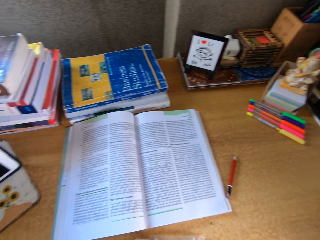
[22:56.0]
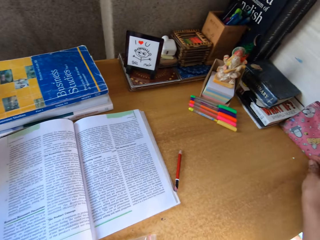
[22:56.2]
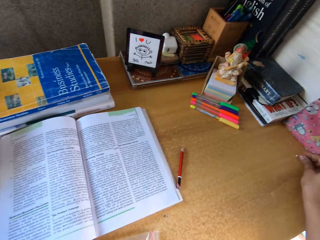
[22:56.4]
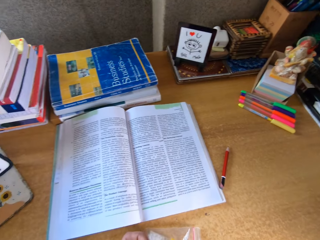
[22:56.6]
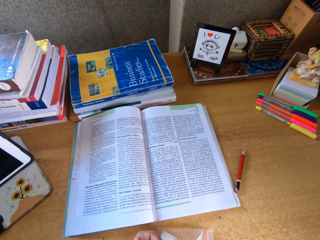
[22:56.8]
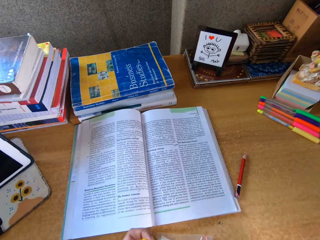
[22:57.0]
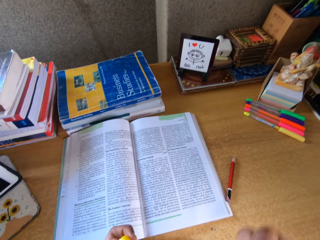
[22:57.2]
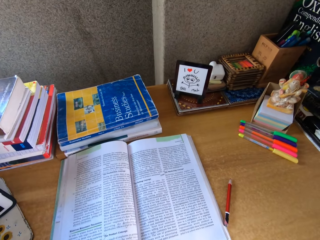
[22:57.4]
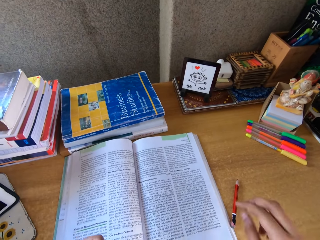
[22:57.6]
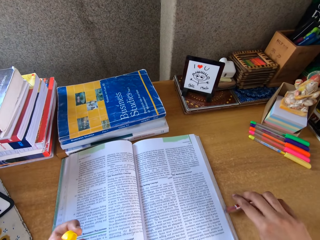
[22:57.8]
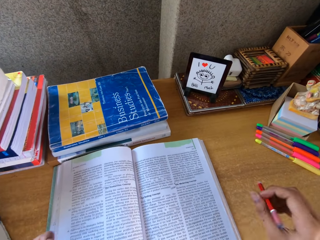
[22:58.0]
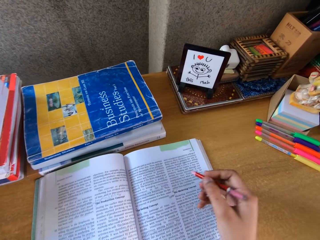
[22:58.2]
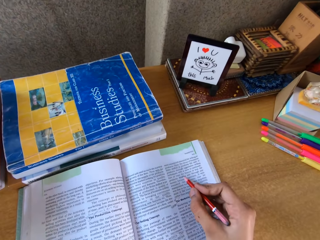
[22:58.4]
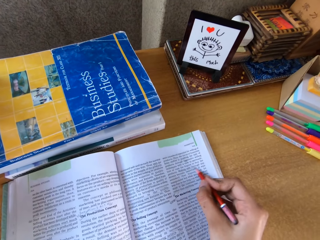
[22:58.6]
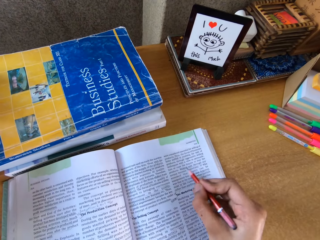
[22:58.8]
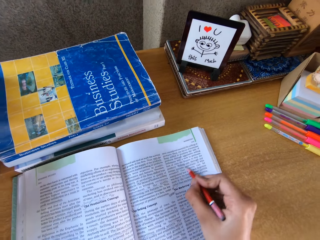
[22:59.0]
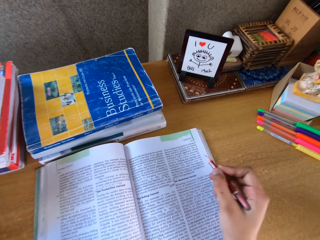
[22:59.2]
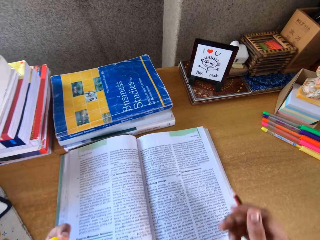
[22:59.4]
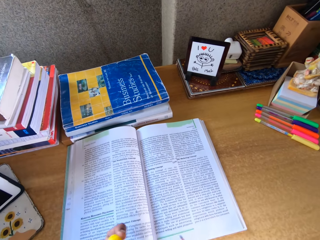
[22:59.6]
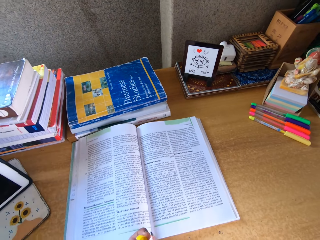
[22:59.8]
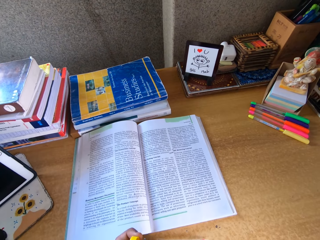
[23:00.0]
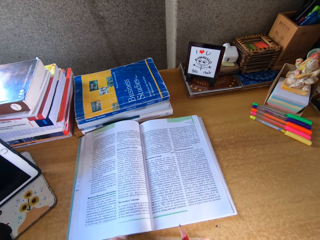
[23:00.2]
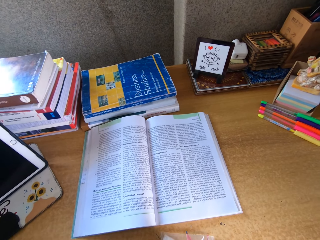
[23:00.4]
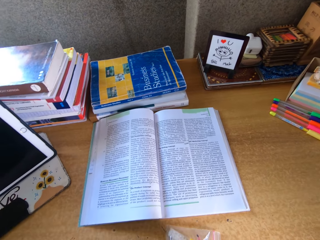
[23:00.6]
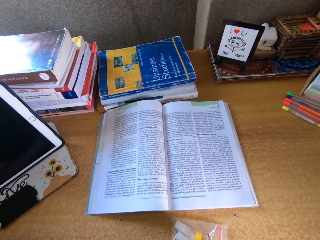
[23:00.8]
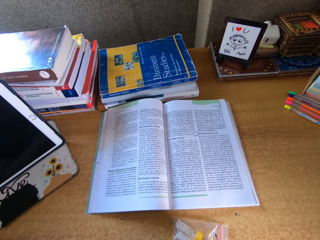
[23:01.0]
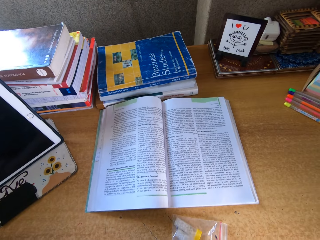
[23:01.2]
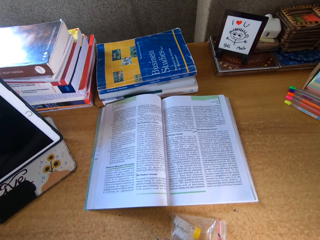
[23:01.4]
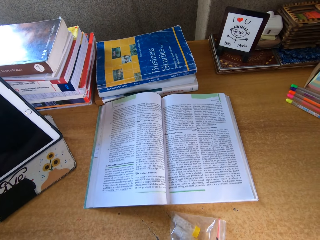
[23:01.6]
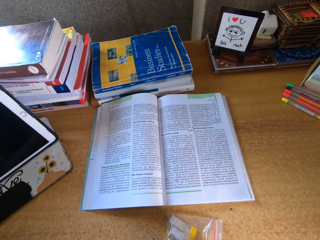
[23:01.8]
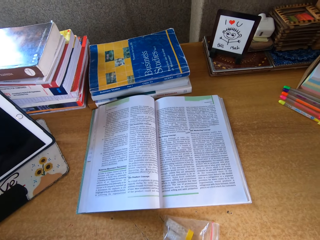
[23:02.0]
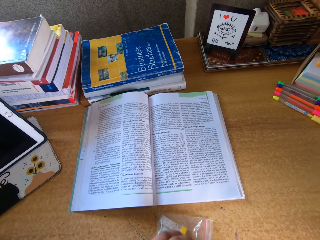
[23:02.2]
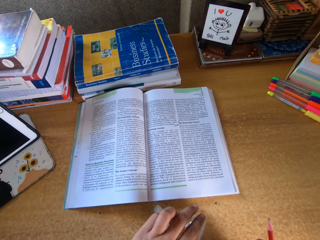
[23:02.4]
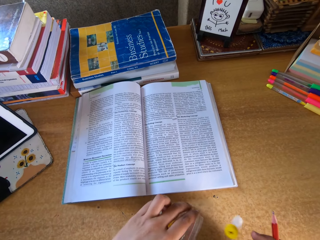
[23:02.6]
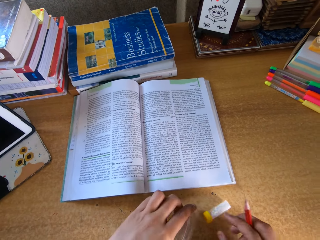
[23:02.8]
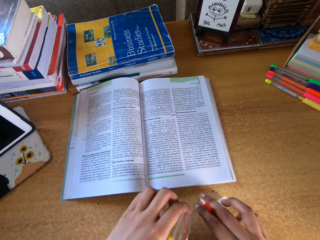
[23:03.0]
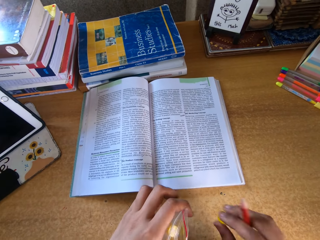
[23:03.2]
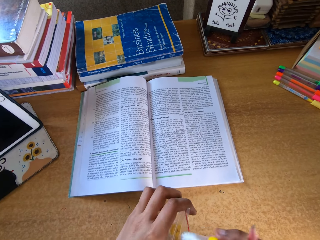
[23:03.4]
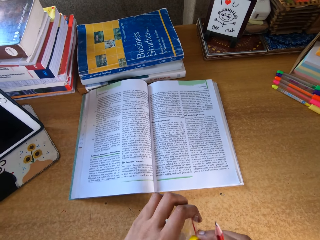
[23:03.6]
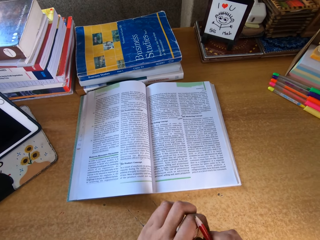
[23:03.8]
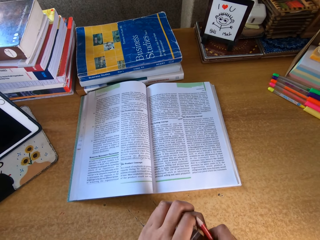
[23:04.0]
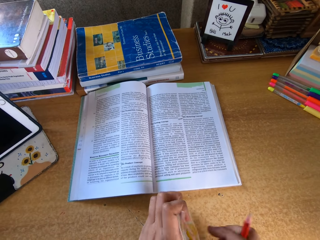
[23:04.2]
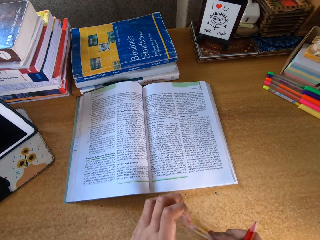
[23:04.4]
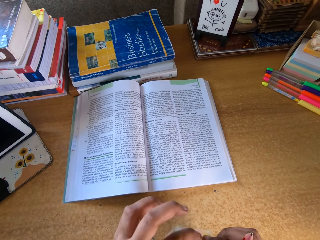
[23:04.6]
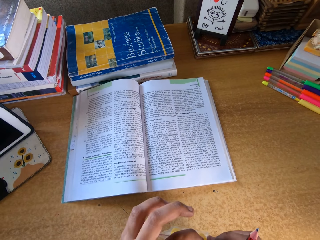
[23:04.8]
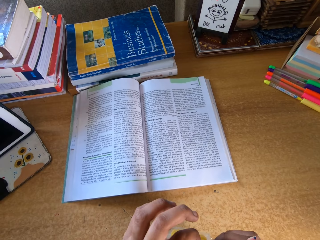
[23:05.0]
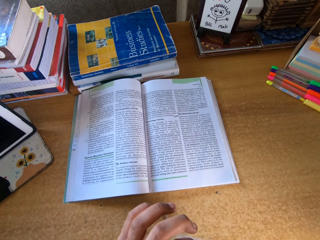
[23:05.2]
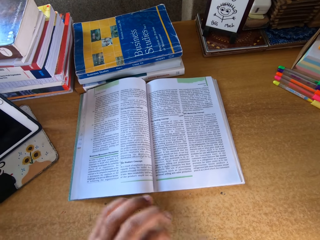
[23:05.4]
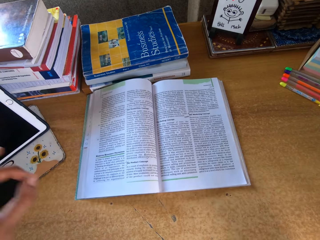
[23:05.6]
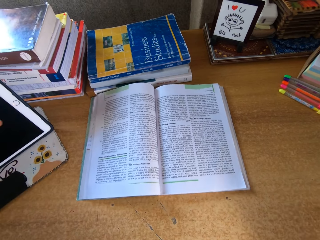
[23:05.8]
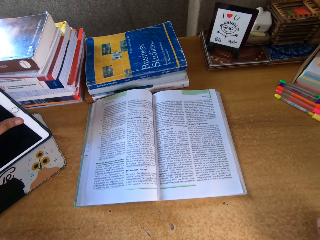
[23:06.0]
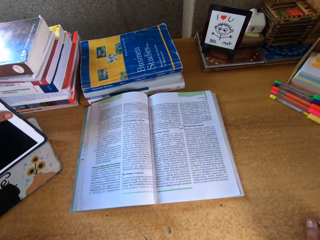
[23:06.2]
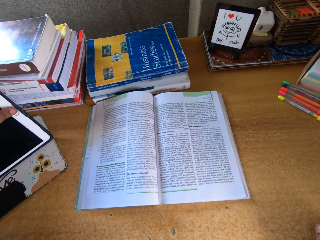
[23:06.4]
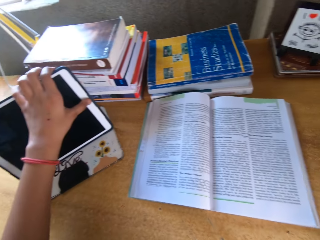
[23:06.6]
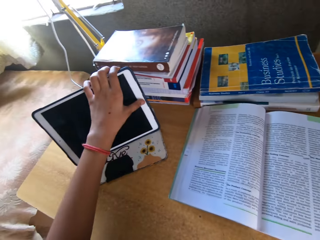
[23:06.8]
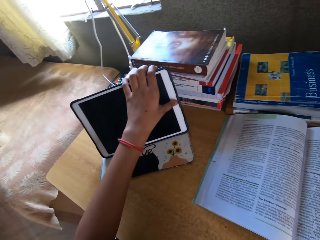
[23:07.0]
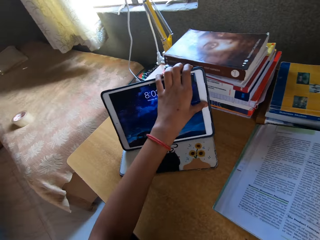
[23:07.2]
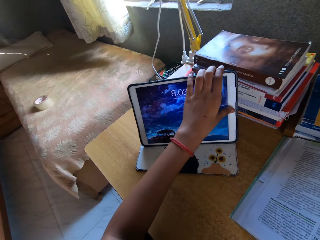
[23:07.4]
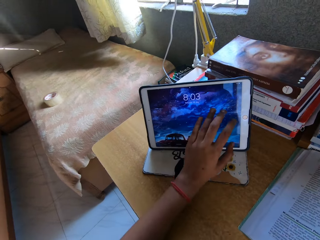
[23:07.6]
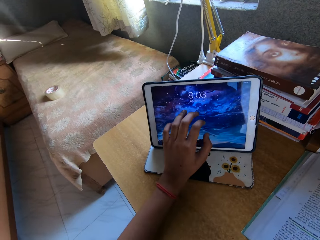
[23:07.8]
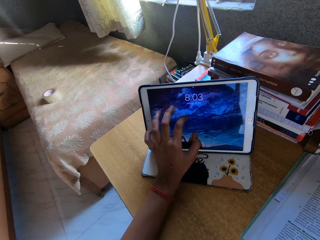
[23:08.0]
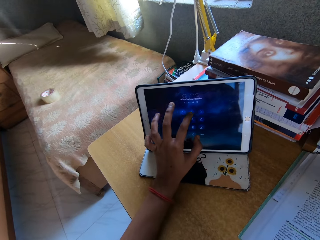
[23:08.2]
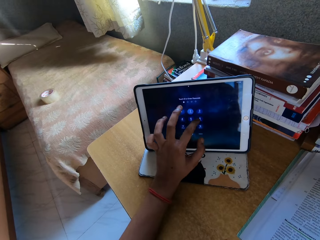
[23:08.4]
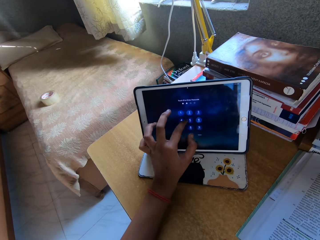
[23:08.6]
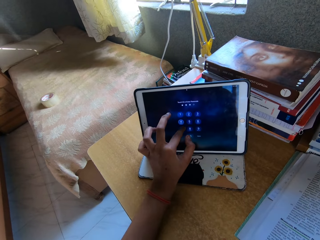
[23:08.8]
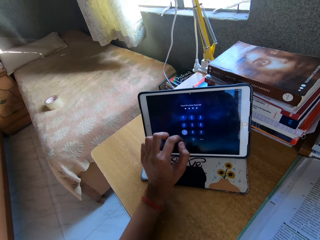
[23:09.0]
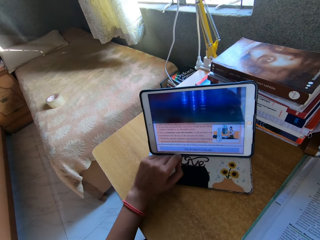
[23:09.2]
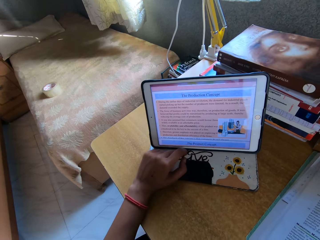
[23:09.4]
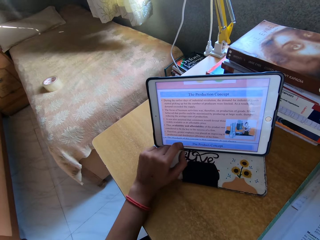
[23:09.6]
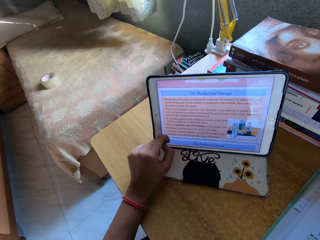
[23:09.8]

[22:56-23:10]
The camera wearer picks up the pencil on top of the table. They point at the book with the pencil. They touch the nylon paper on top of the table. They put something inside the nylon. They close the nylon paper. They touch the cellphone. They scroll on the cellphone.

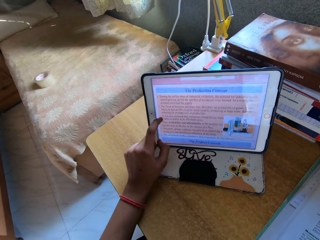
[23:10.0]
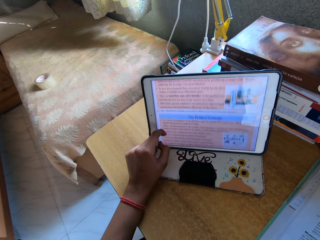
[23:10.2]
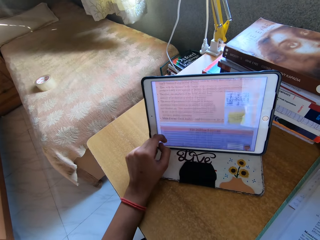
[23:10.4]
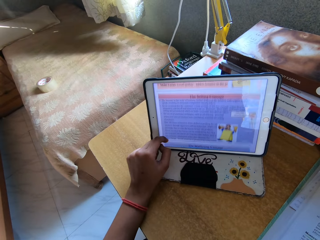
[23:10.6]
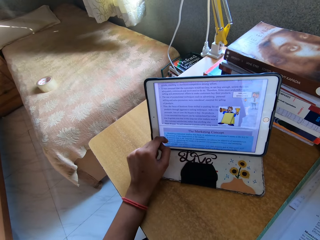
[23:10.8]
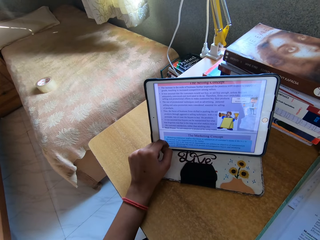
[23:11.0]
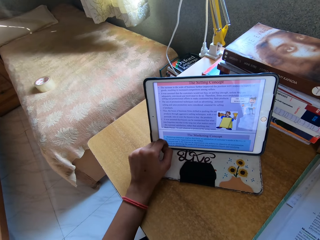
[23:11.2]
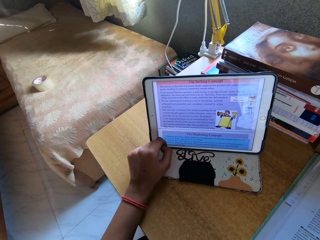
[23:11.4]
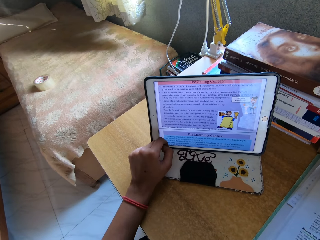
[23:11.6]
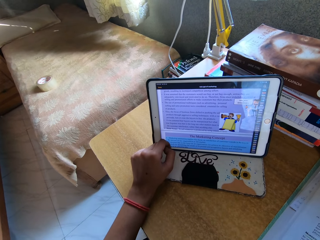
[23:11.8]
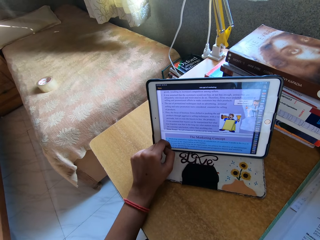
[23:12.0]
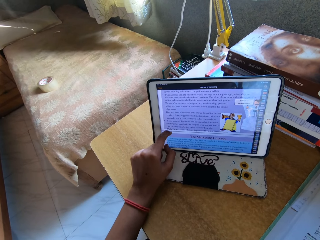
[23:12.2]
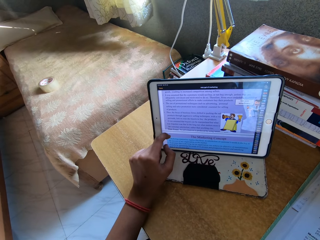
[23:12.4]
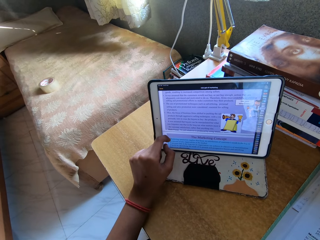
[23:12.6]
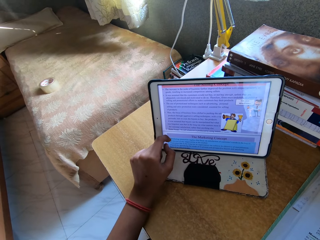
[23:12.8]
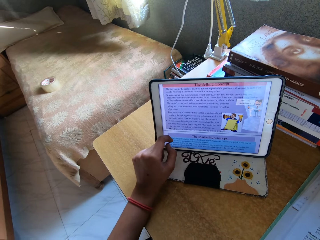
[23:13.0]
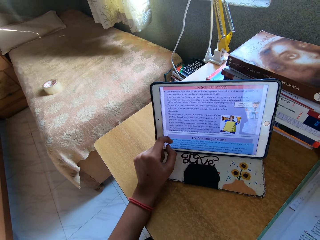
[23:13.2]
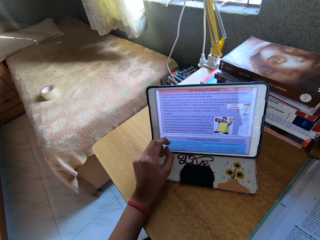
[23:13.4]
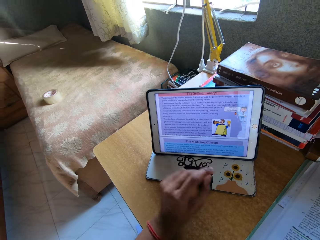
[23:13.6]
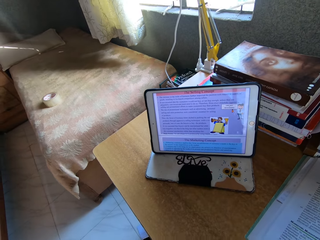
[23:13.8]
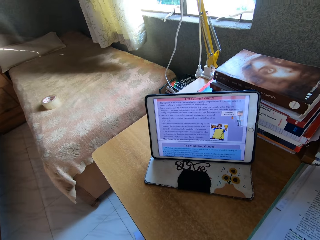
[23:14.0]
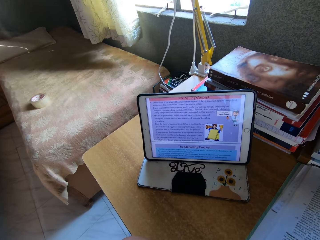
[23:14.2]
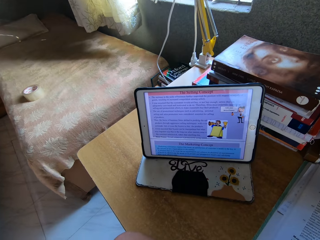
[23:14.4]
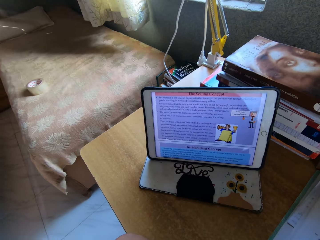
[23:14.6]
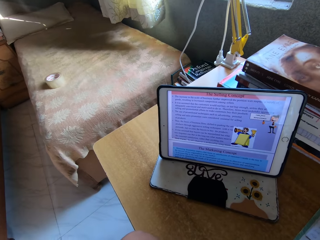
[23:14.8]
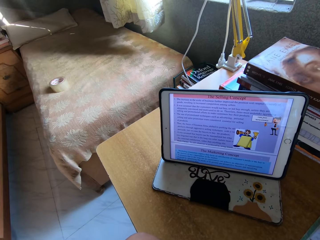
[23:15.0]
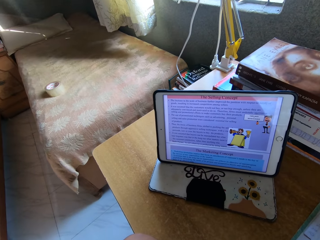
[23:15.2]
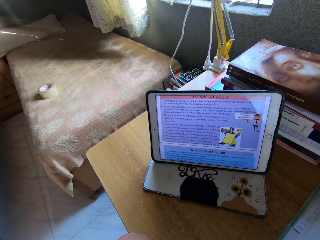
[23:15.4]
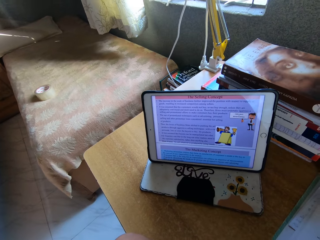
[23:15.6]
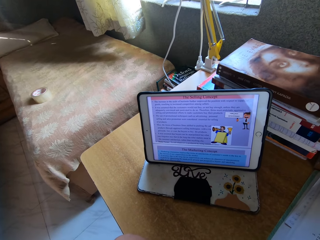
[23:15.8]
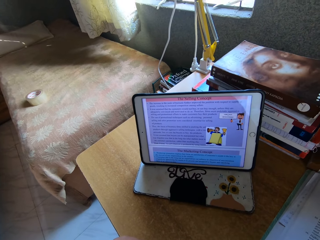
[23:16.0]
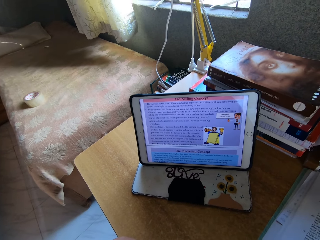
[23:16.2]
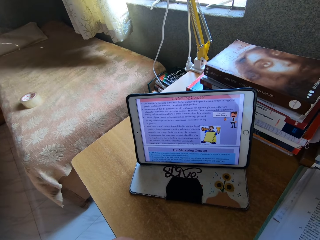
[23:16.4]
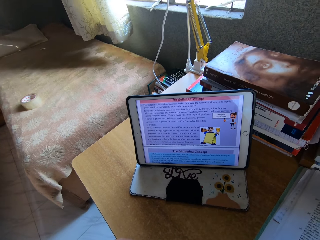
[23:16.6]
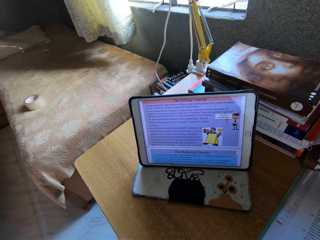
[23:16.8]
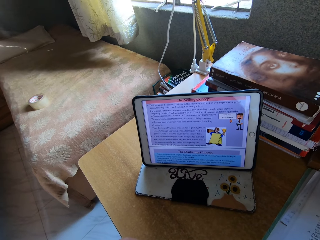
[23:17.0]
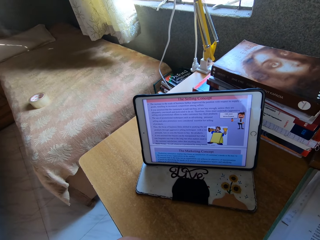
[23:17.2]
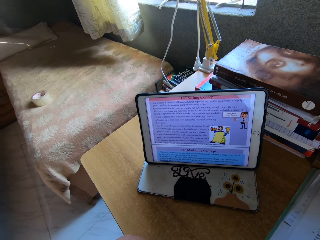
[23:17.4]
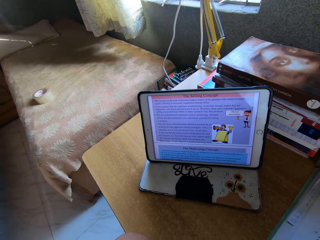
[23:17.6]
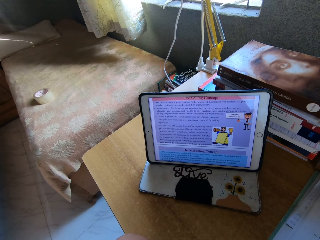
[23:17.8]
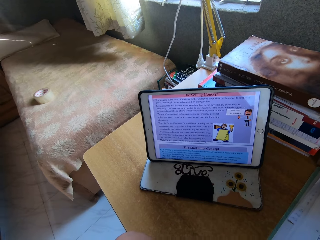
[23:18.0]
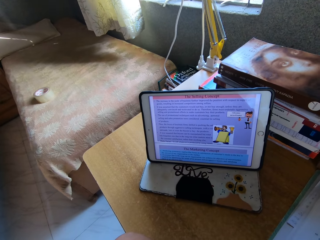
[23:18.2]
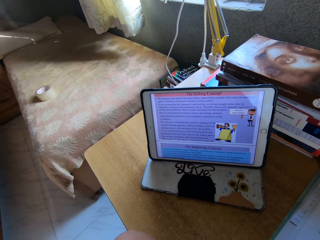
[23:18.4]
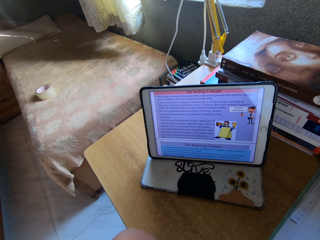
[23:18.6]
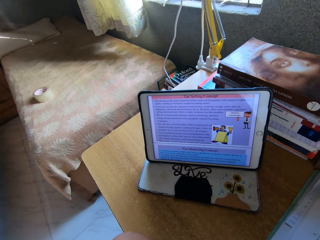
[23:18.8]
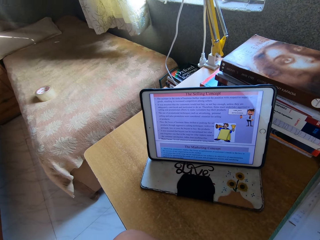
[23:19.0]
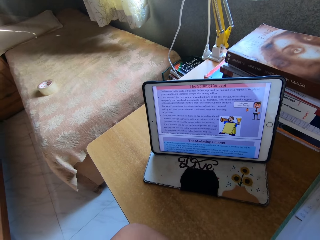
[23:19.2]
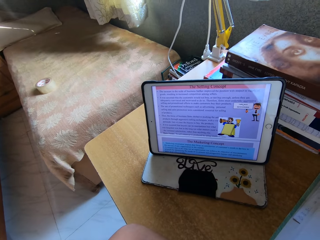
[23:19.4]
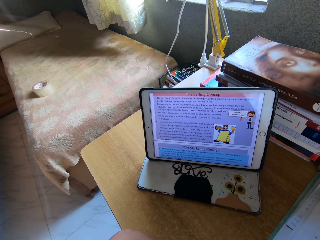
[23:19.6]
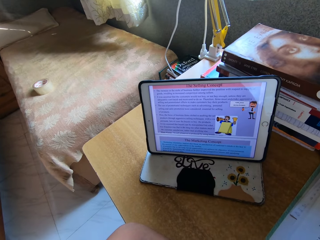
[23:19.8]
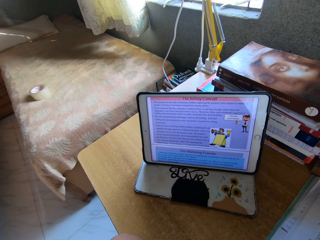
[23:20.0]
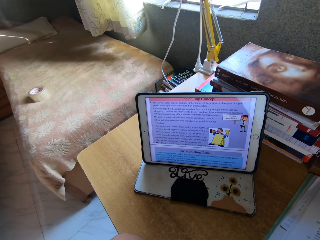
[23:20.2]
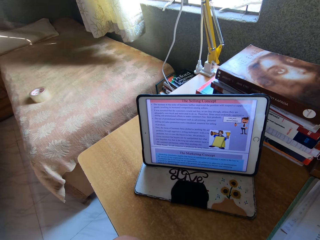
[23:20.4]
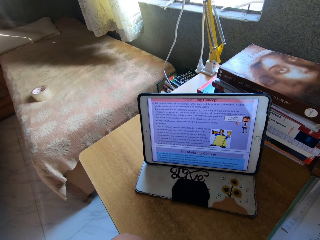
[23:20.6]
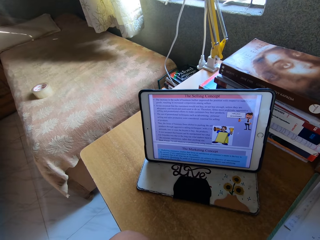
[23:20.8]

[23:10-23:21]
The camera wearer stares at the cellphone.
